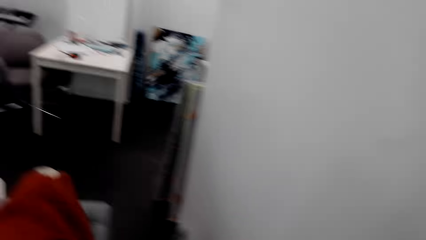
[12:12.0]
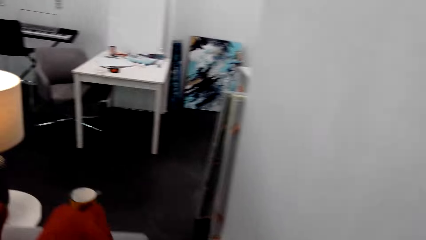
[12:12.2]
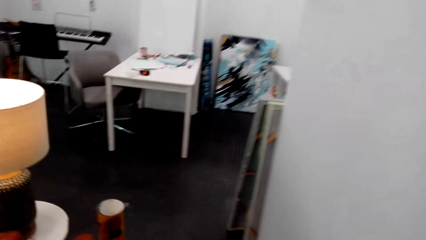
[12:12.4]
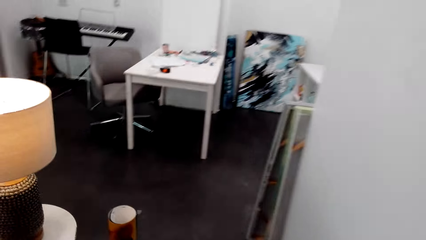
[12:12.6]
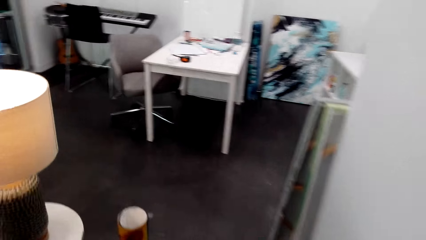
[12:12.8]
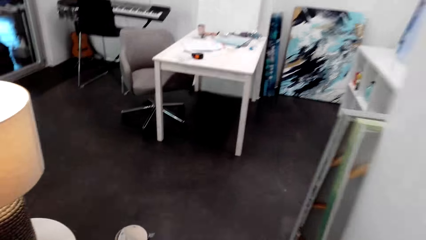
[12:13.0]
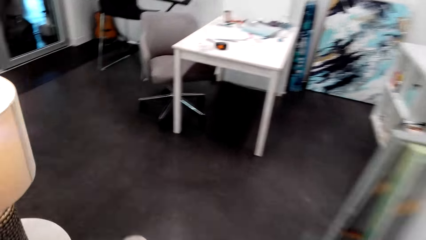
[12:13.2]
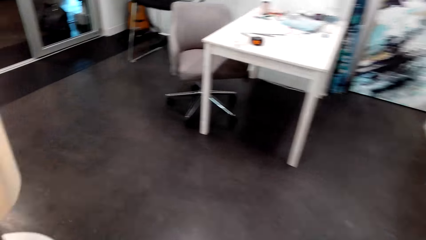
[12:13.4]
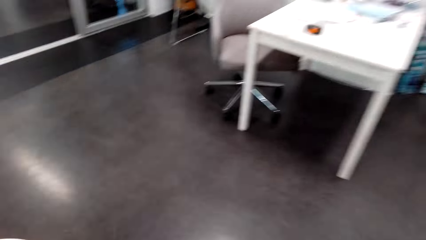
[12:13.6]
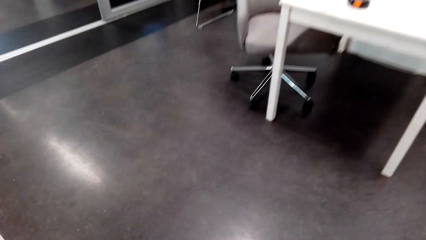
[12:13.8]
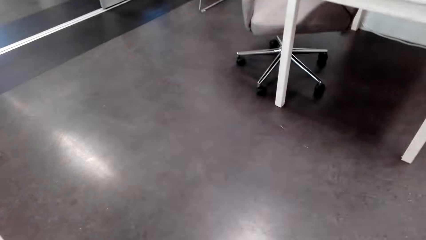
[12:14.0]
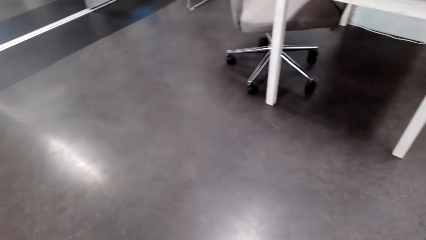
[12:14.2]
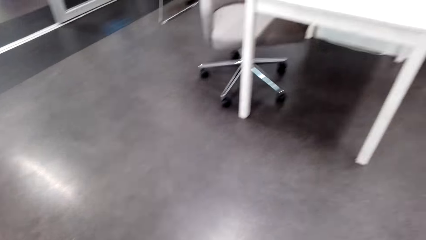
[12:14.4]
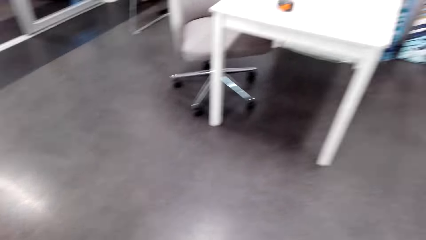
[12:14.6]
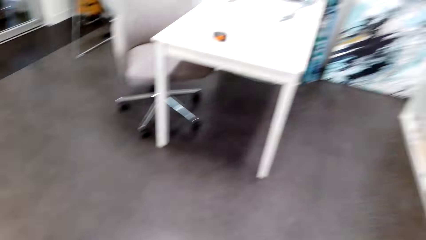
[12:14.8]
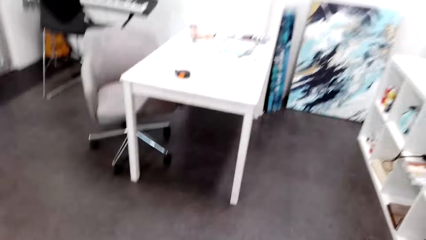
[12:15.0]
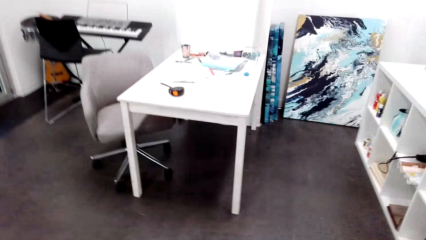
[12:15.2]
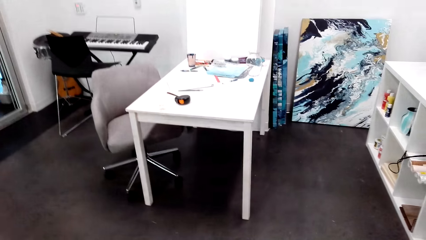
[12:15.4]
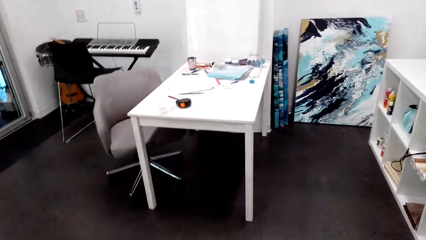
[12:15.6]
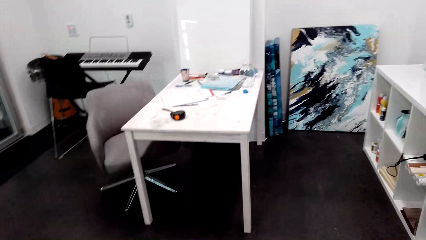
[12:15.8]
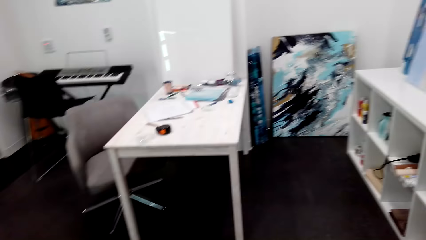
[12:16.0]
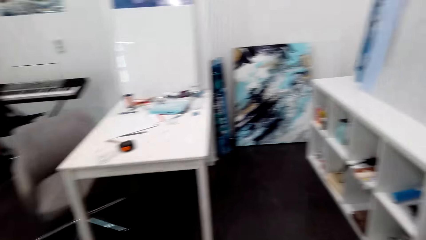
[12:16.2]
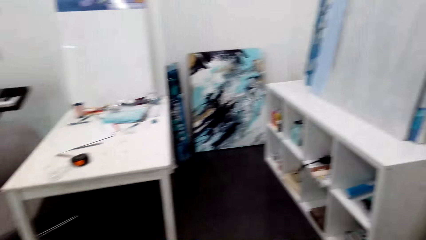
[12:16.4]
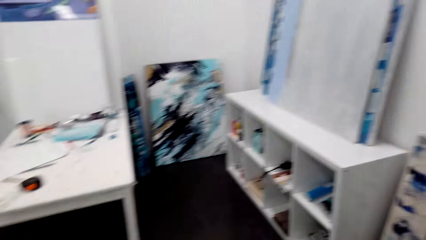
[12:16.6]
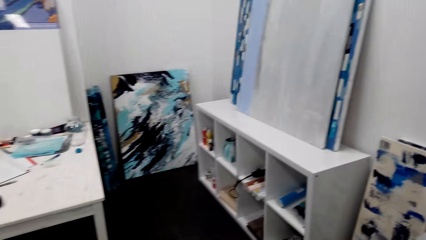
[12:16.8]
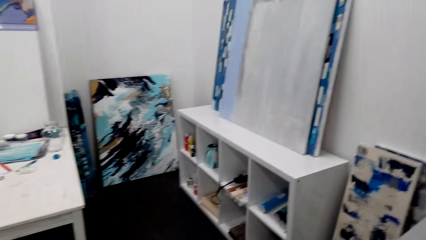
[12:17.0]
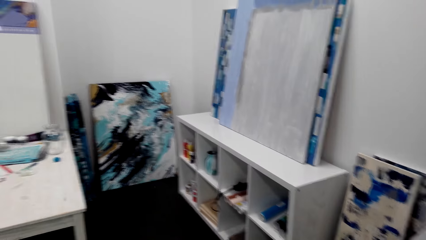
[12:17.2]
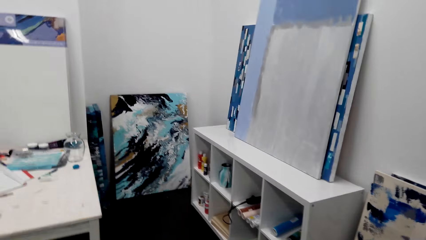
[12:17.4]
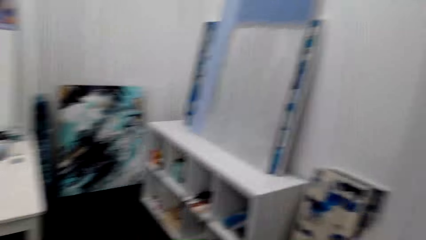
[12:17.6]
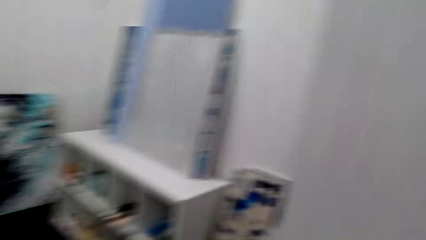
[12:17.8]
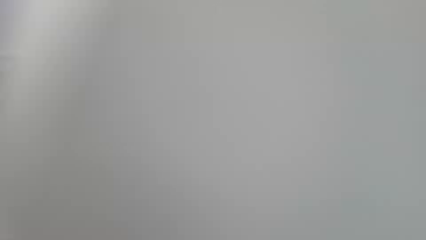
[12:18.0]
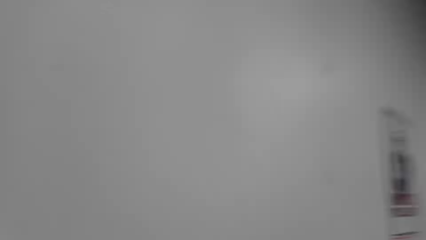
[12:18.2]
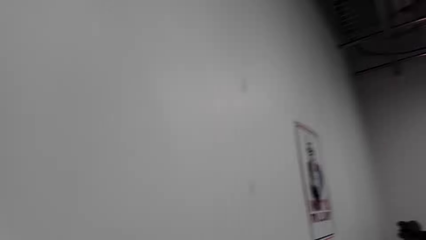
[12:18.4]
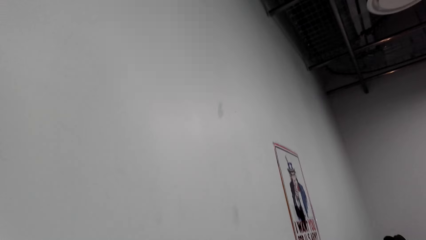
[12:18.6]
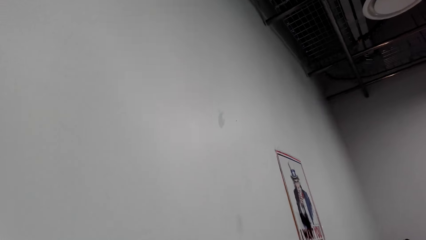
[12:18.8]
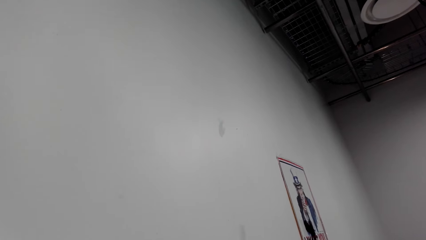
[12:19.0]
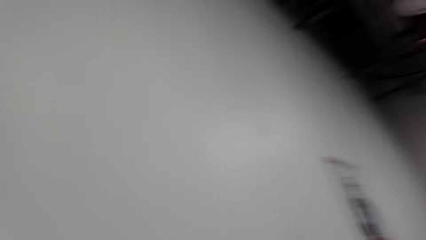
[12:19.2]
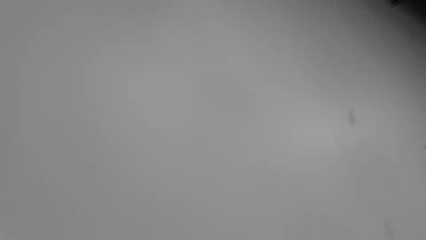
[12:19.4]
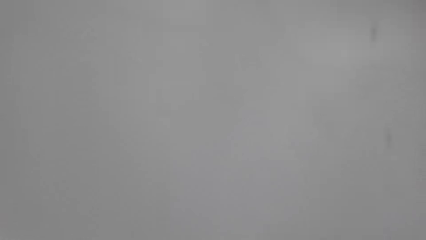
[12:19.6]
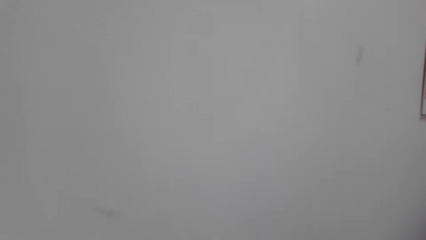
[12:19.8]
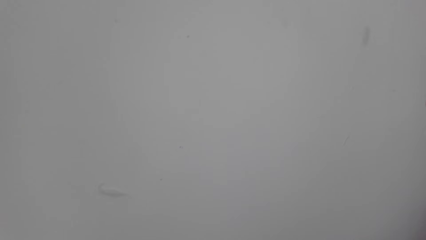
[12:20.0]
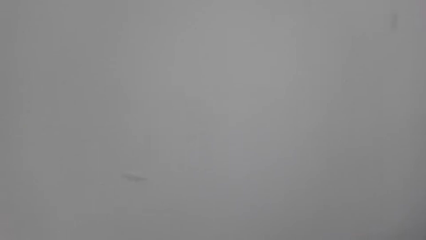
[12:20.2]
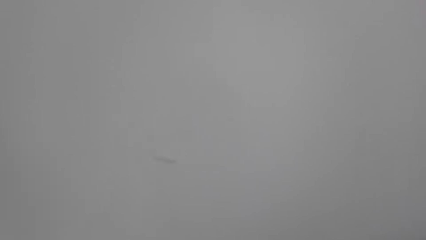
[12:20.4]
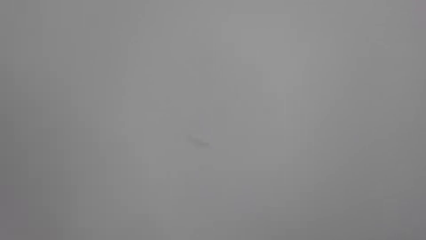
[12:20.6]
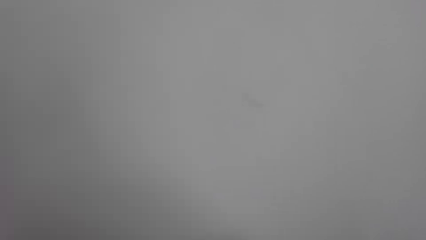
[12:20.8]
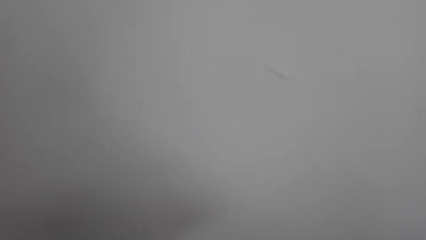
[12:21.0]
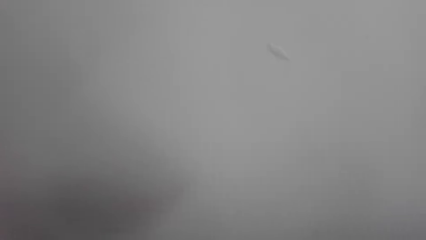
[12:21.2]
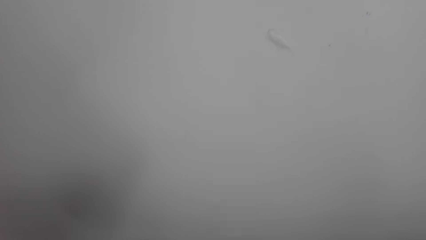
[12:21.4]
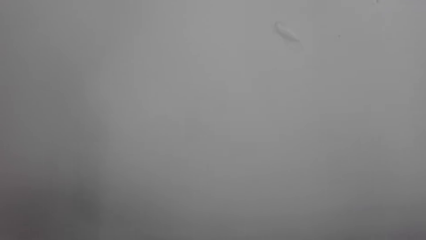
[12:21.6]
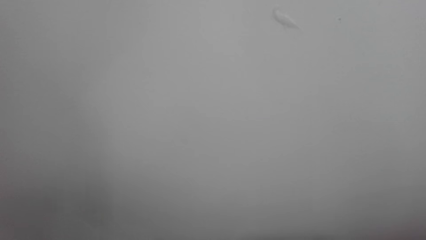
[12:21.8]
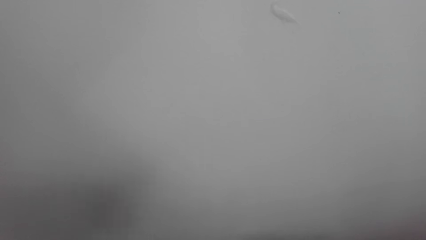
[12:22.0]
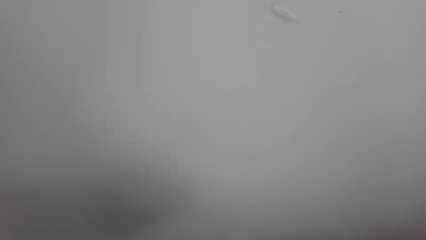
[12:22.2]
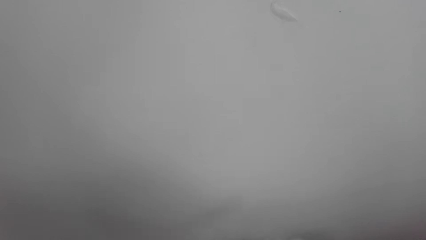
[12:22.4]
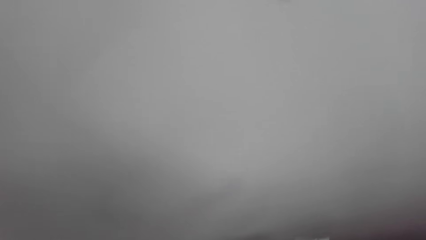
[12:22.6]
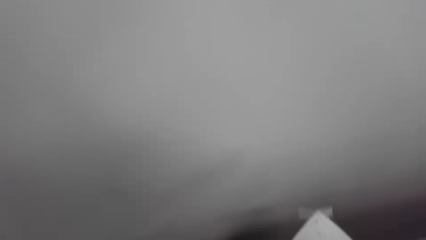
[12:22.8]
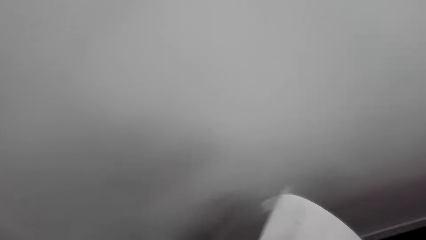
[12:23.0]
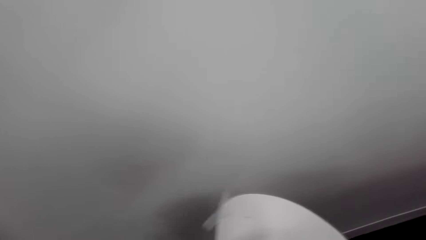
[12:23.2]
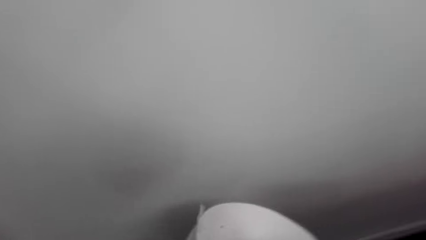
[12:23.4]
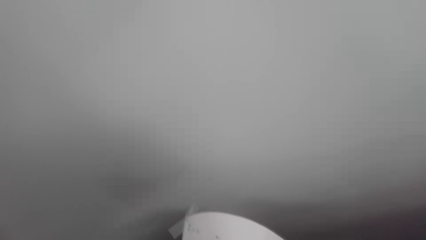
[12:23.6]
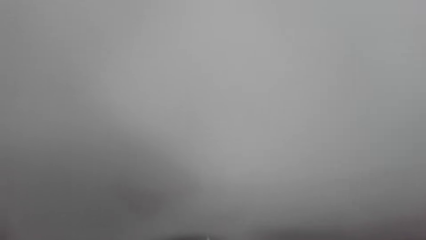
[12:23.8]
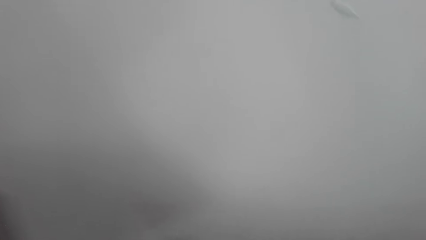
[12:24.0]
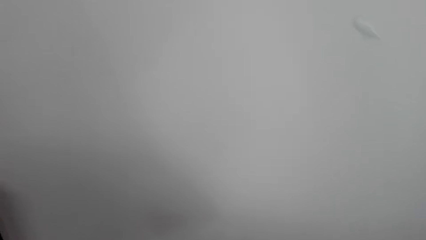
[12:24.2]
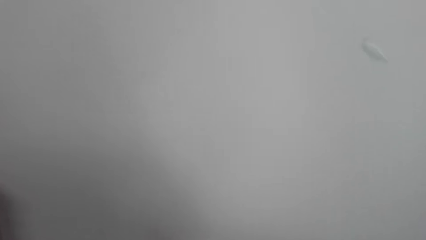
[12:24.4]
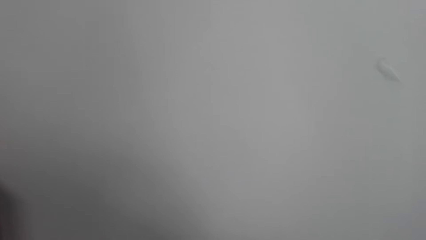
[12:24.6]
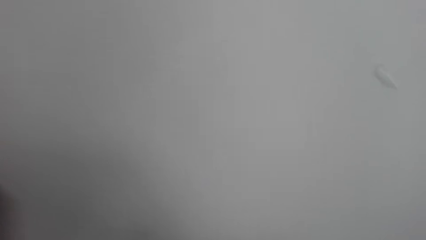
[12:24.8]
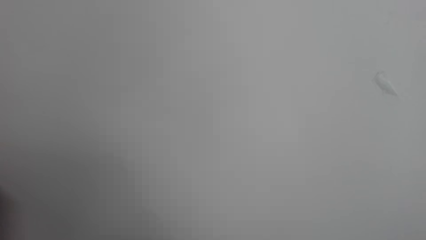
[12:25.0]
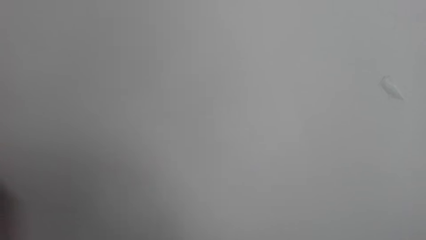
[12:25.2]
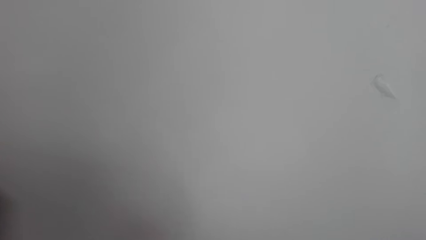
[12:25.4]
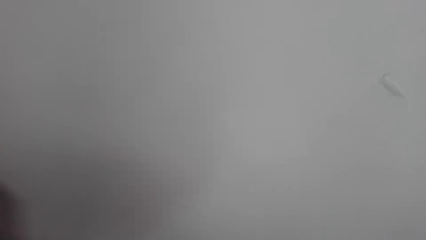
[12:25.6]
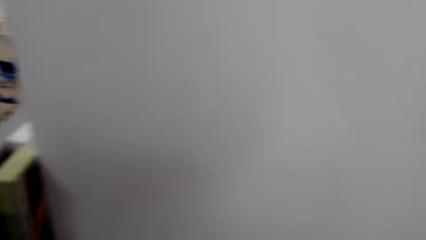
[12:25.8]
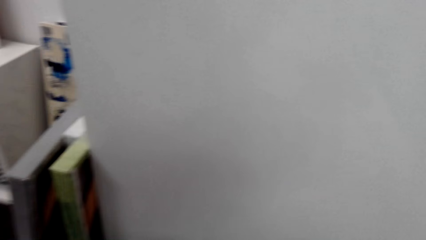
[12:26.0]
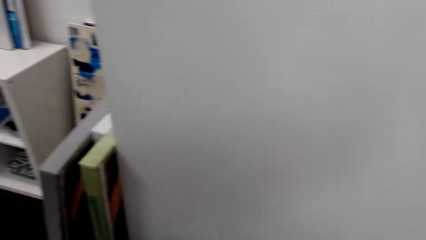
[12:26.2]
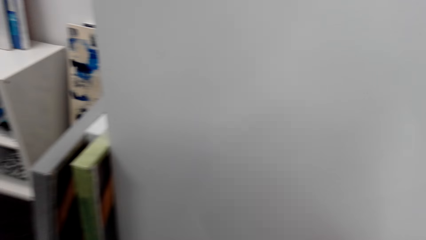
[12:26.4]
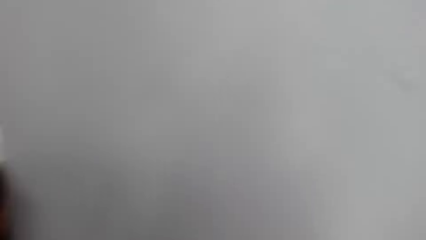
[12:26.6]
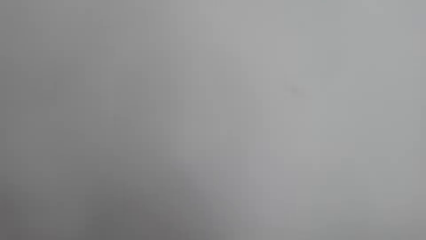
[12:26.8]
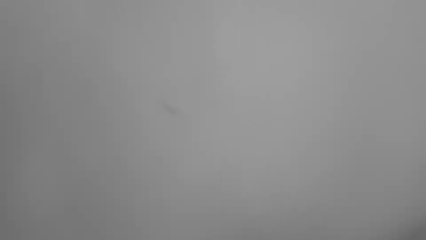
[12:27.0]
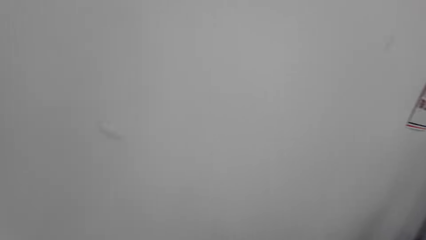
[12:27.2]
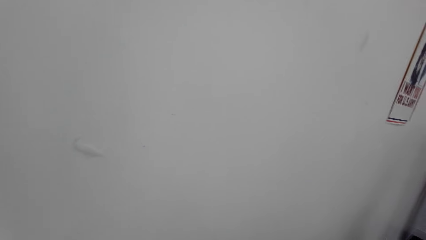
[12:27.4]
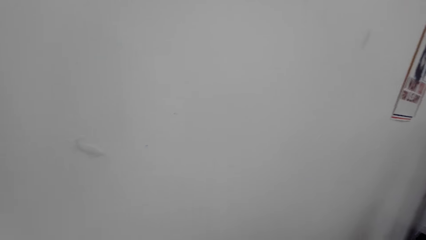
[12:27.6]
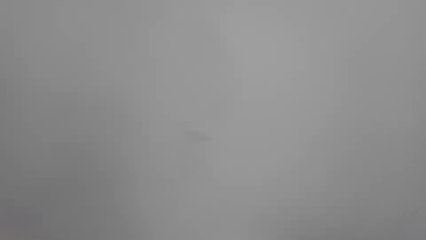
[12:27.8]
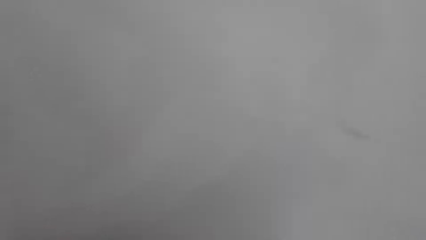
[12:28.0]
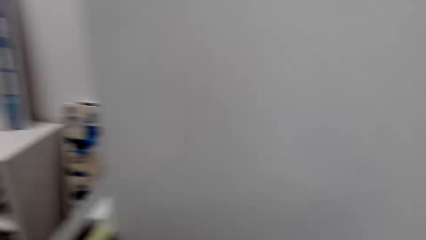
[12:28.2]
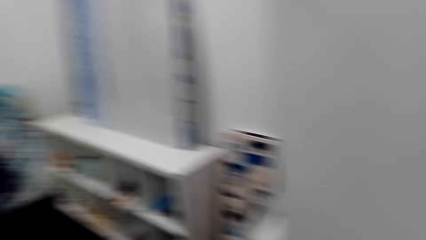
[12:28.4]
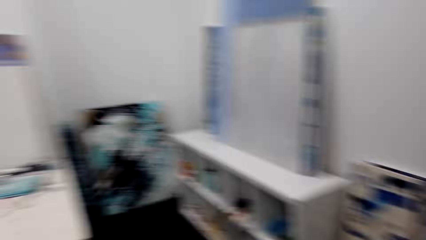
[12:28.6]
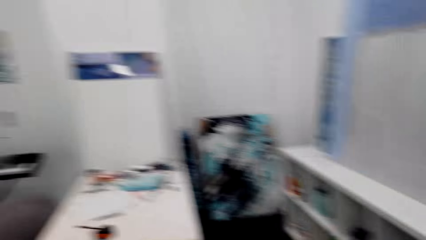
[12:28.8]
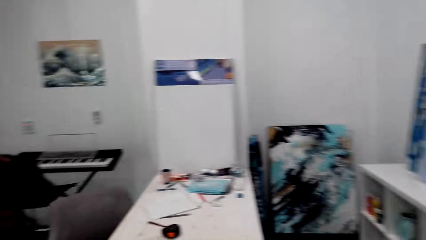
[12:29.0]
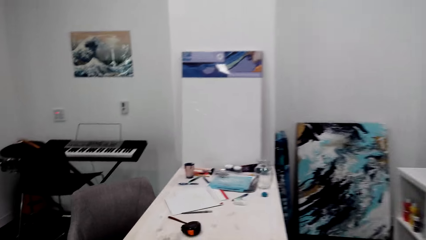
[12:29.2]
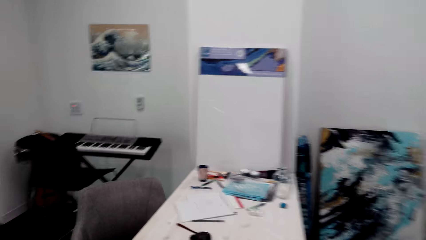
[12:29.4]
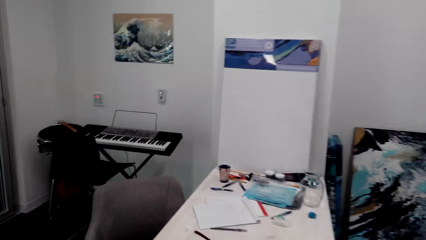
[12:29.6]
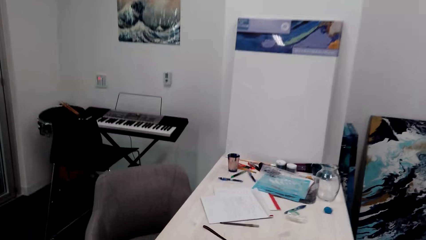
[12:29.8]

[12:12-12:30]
The camera wearer walks back in the room. They bend down. They pick up something. They turn around. They look at the wall. They pick up a wall art. They do something. They hold another poster. They look at the wall. They do something. They look around. They walk in the room.
